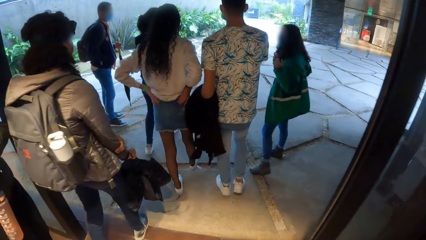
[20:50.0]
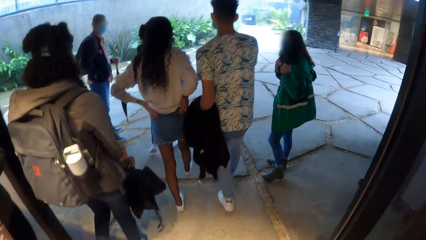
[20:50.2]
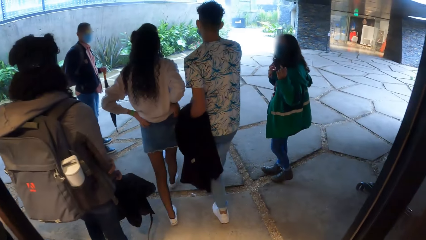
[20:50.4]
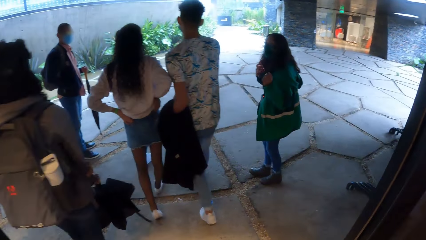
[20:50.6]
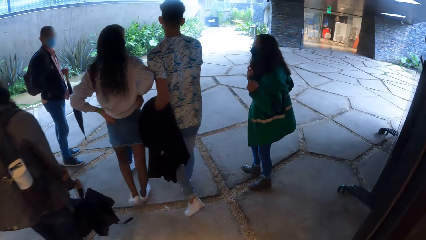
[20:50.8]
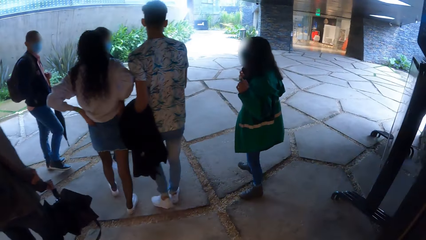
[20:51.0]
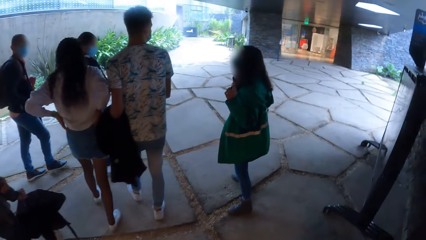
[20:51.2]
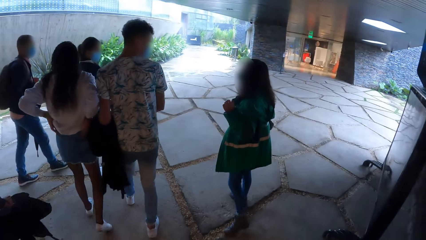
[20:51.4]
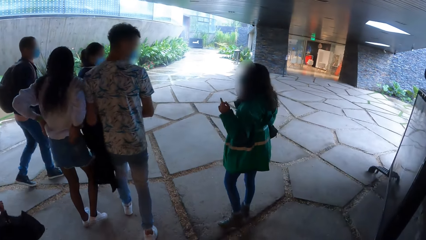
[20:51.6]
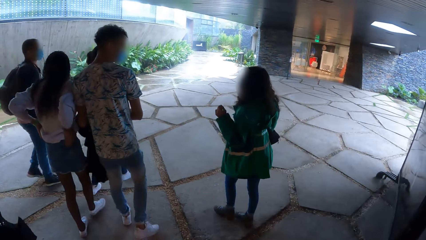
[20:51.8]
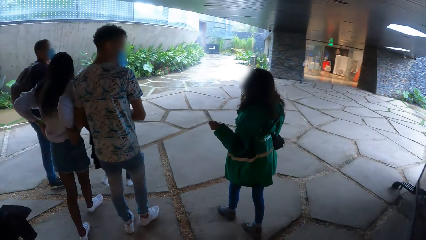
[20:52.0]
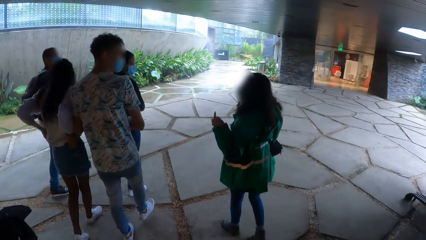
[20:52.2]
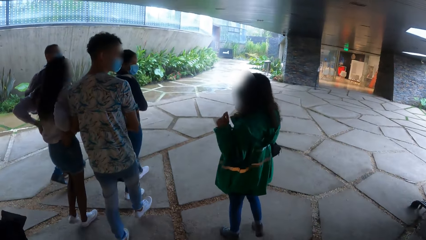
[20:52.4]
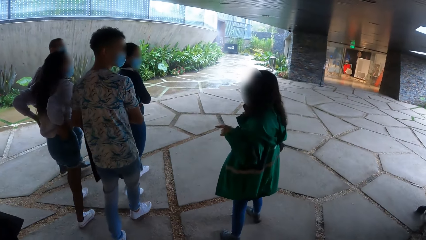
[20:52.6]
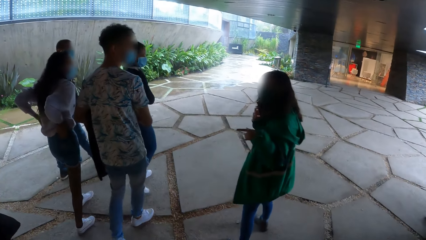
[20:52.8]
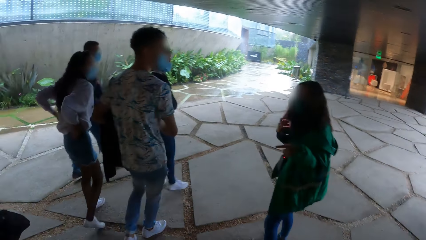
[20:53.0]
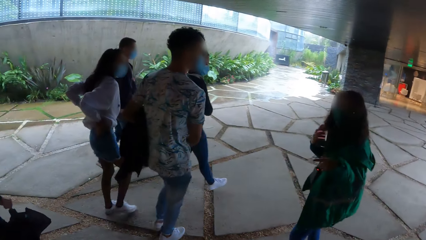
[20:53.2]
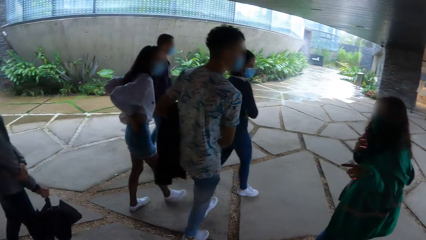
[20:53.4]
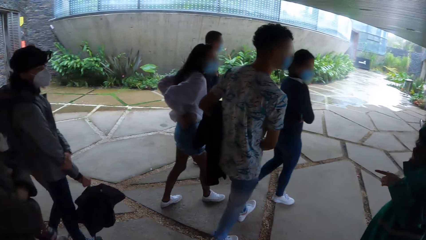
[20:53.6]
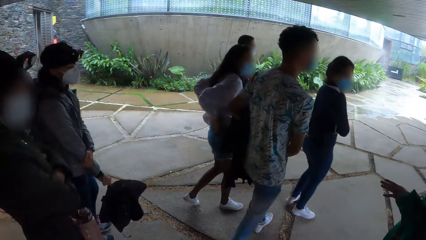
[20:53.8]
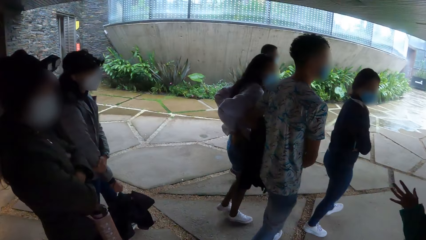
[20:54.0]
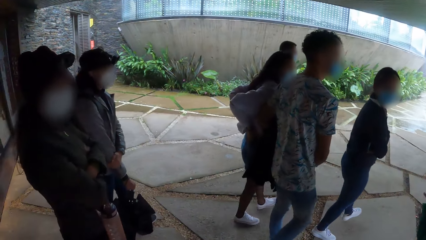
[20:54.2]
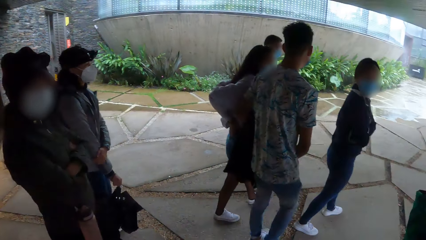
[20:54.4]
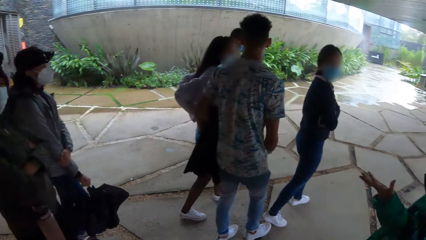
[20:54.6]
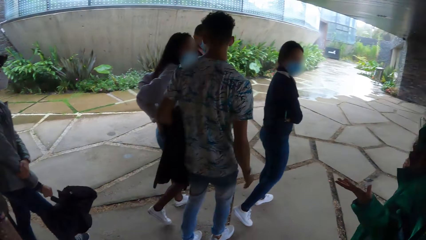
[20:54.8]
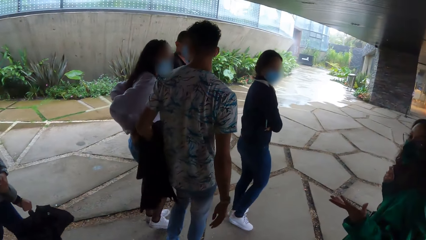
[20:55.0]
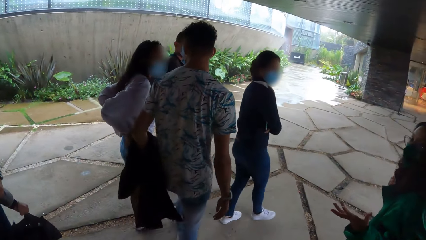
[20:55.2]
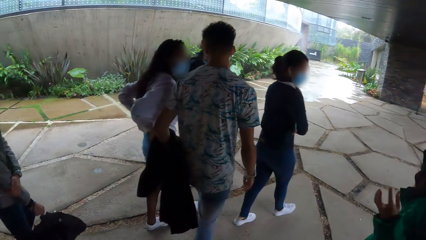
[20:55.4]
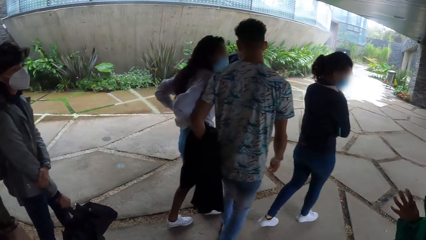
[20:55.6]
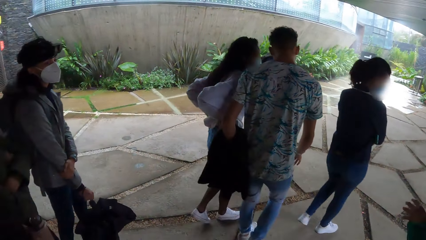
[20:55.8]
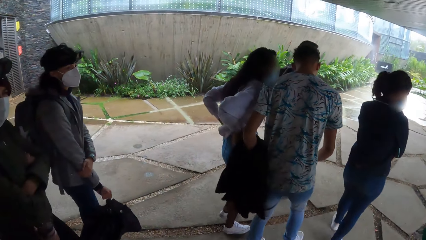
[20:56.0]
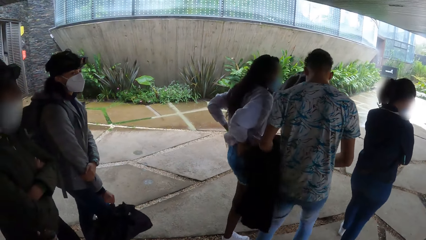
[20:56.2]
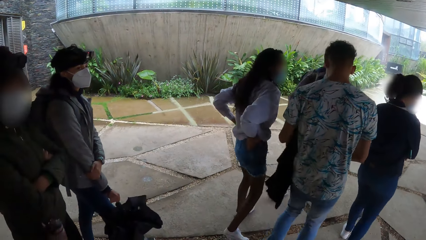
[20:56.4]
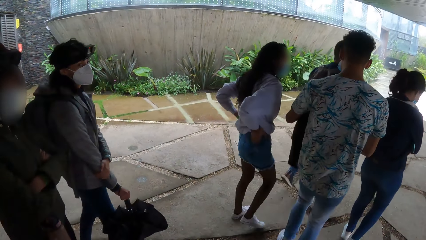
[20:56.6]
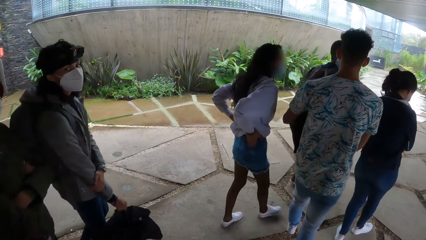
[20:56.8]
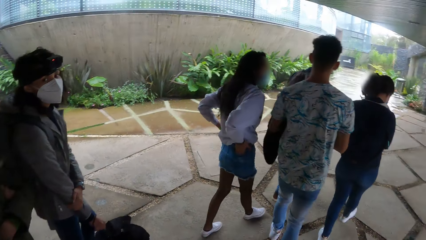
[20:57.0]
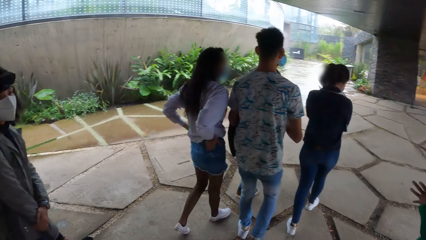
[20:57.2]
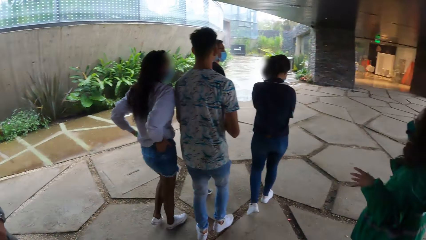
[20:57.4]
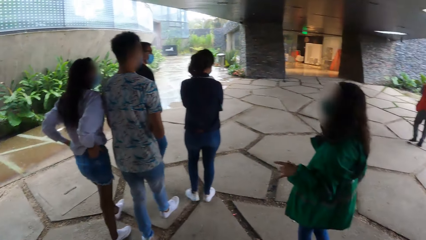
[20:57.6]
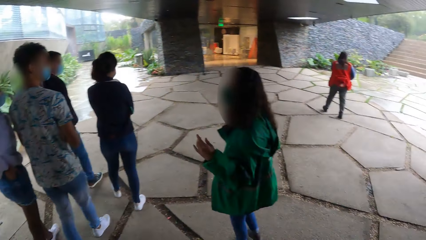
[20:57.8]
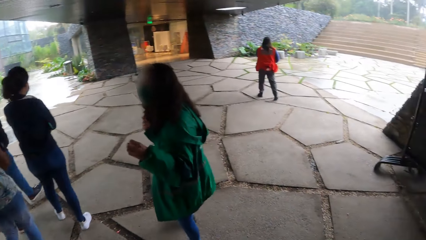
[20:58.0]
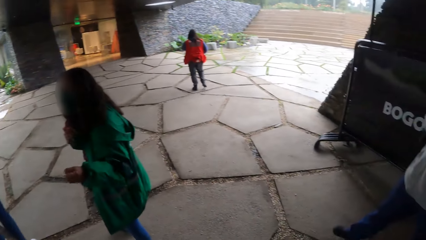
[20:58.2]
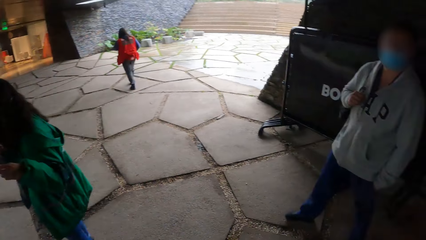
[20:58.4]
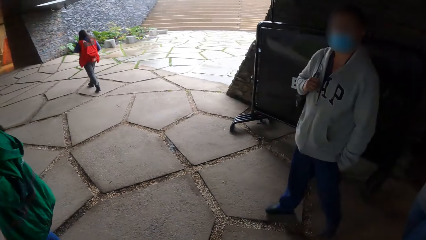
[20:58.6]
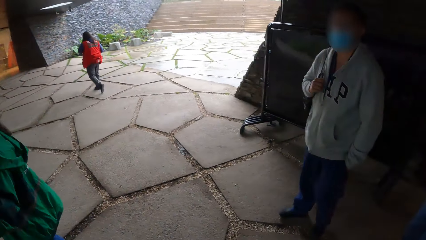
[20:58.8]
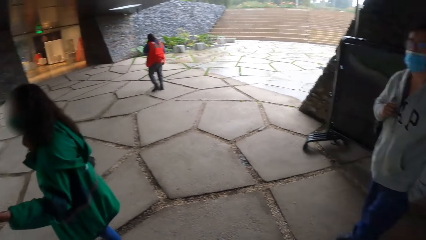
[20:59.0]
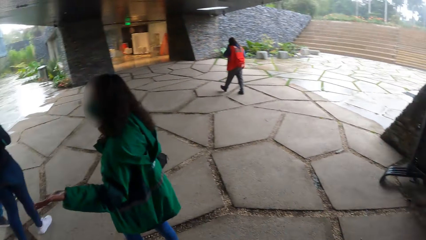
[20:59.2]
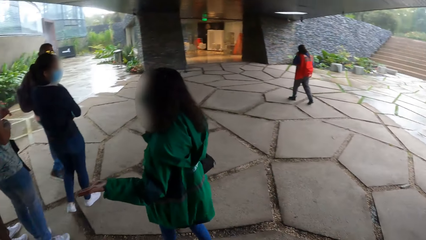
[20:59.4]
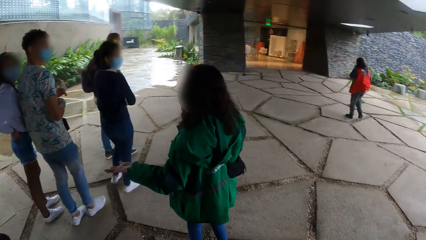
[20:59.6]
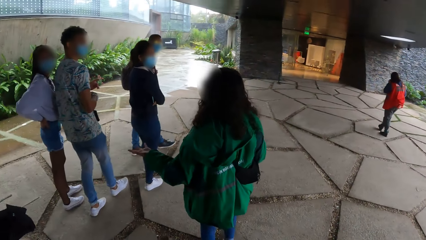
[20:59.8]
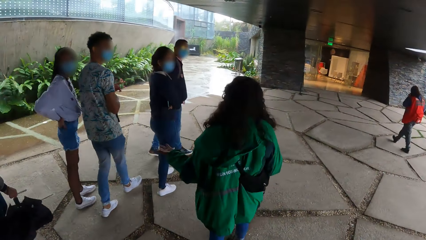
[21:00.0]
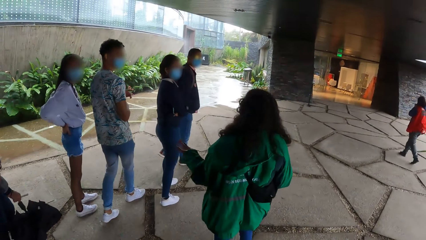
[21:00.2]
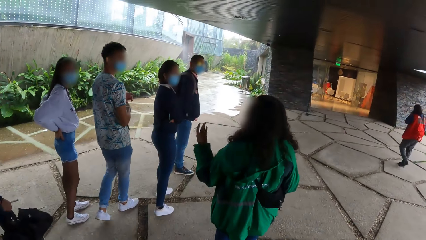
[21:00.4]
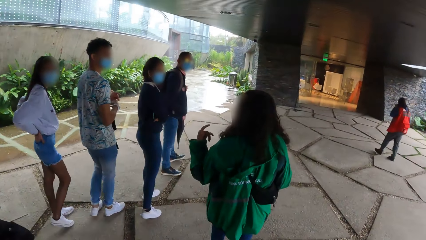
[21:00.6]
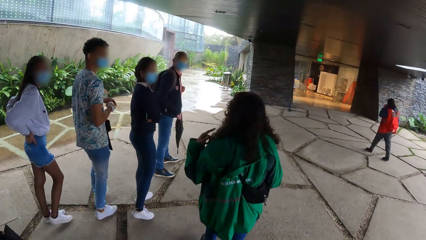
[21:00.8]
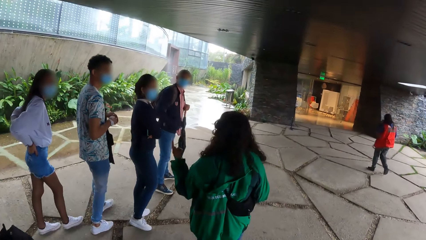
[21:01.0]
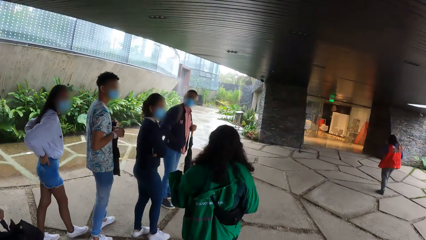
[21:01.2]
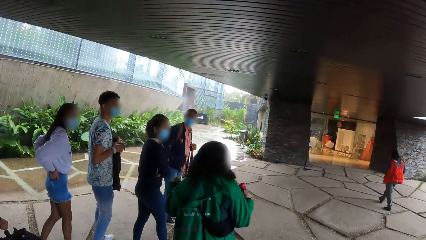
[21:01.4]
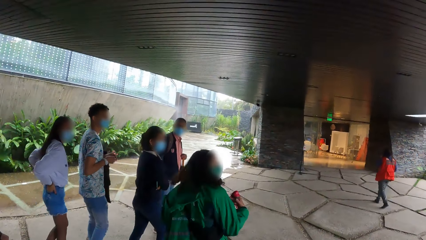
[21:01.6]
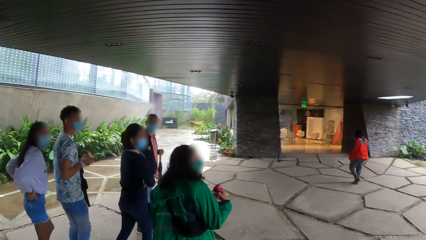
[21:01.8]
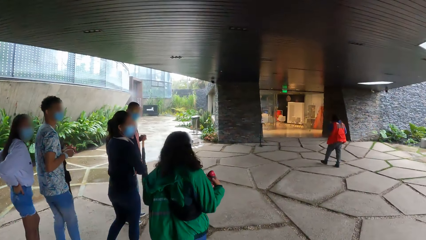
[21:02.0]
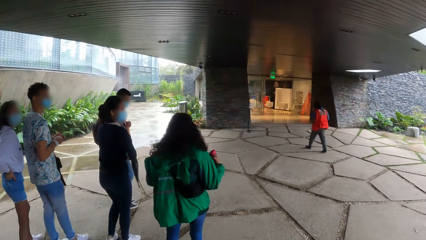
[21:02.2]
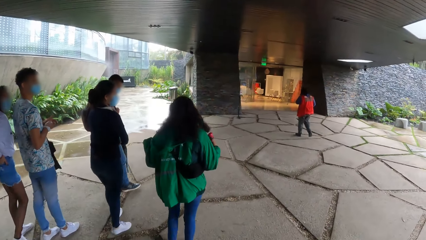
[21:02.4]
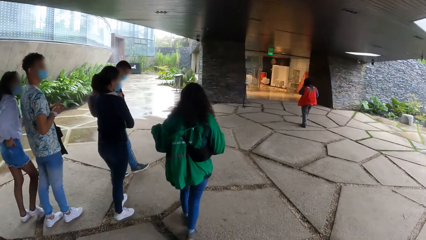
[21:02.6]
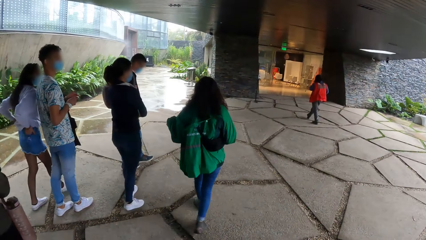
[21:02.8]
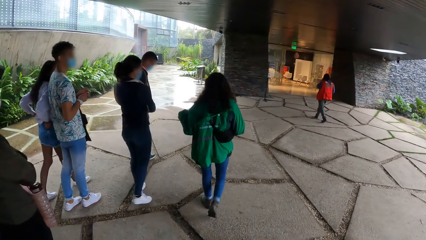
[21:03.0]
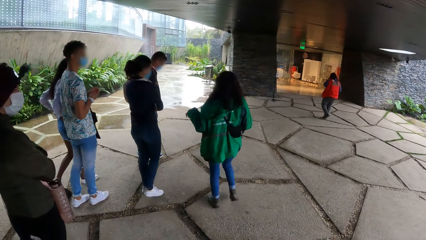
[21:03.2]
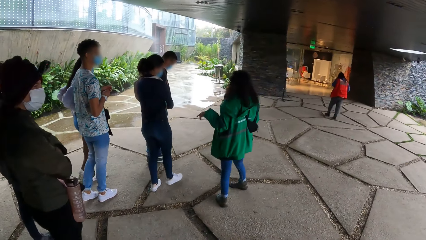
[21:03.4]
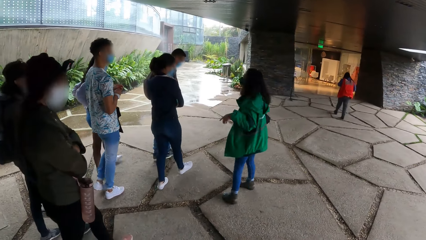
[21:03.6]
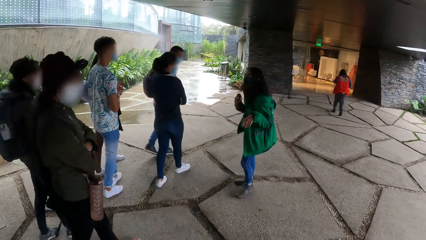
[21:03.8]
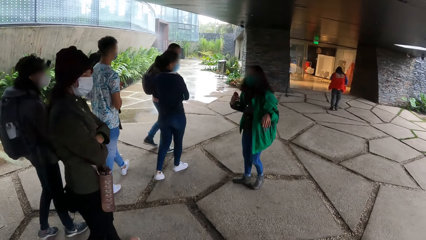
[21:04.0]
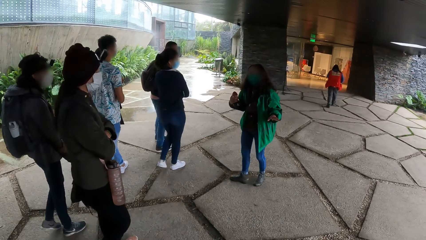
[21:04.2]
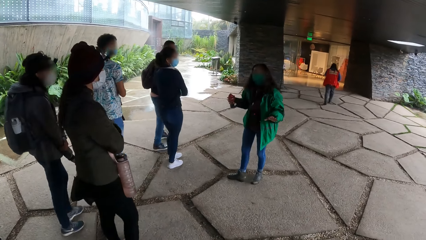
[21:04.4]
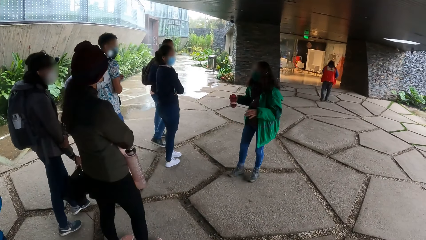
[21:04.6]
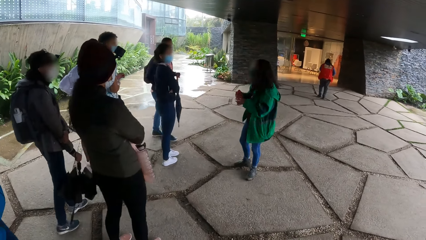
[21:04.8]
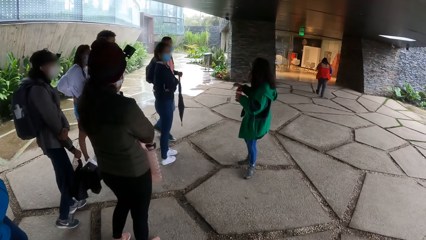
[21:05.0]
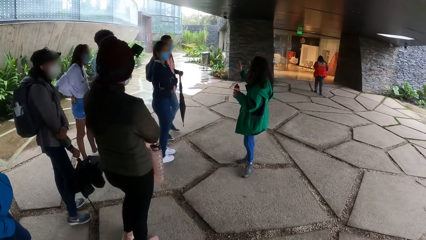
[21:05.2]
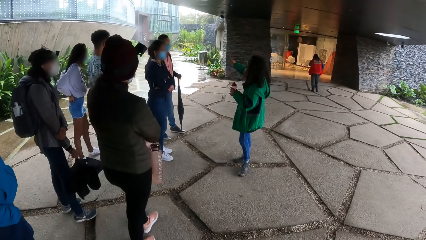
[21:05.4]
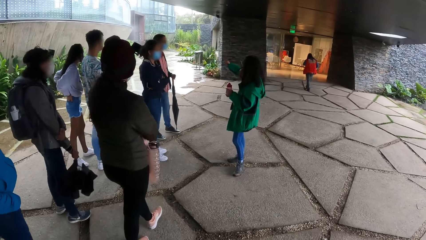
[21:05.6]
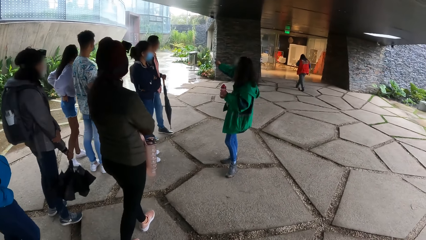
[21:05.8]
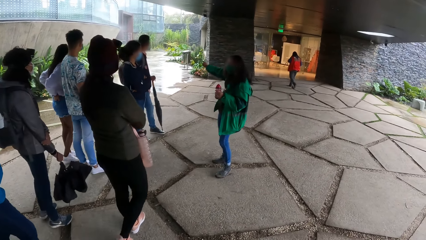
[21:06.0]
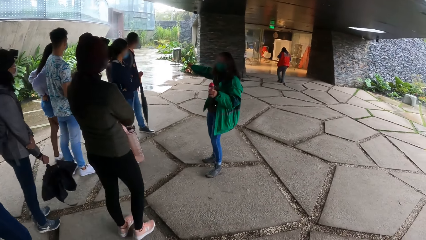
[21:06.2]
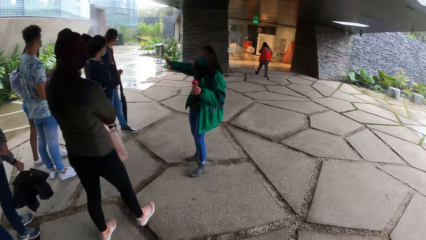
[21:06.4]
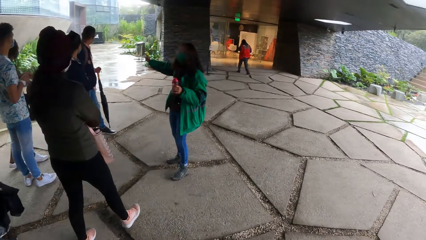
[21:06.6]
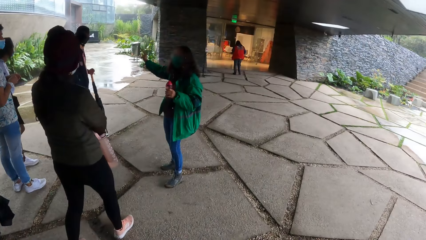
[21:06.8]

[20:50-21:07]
A woman carries an umbrella. The camera wearer walks outside the room. Another woman speaks to a man, a third woman, another man, a fourth woman, the first woman and a fifth woman. The camera wearer looks around. The second woman speaks to the first man, the third woman, the other man, the fourth woman, the first woman and the fifth woman.
